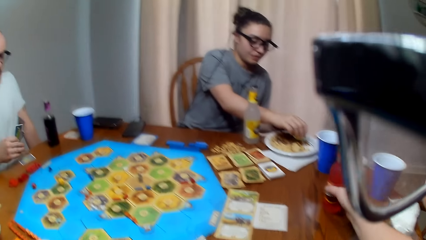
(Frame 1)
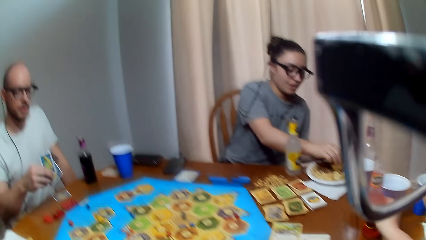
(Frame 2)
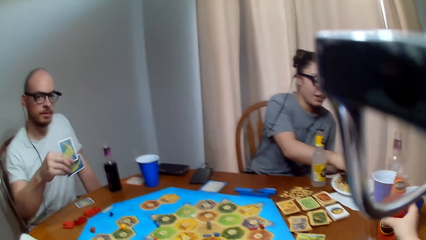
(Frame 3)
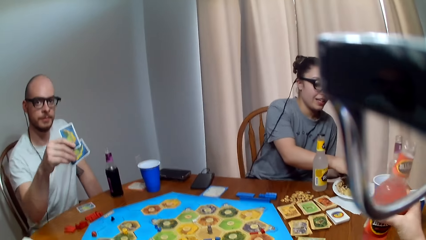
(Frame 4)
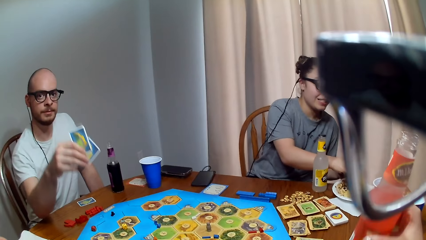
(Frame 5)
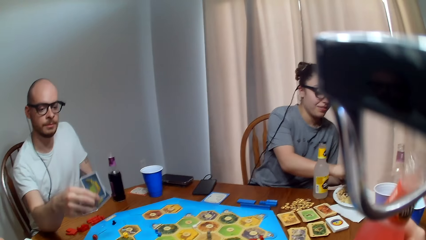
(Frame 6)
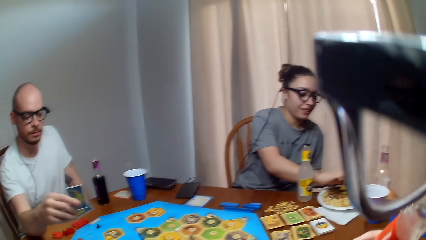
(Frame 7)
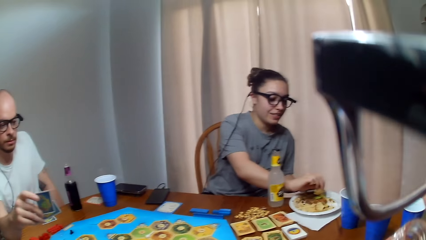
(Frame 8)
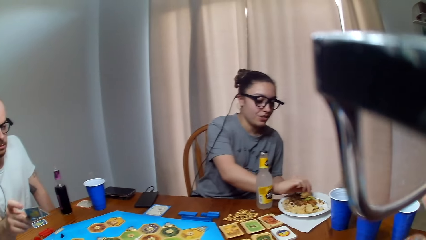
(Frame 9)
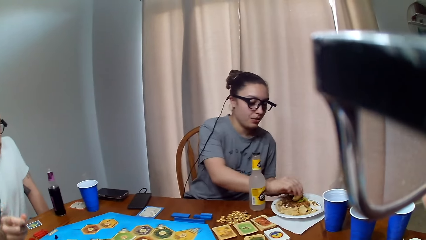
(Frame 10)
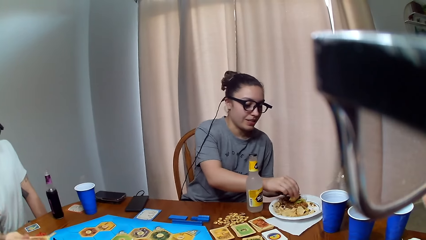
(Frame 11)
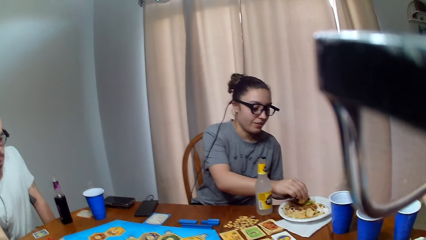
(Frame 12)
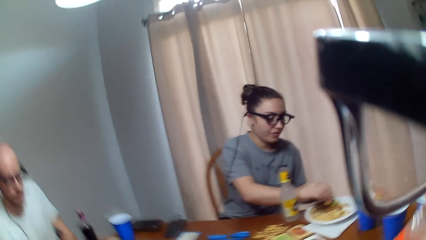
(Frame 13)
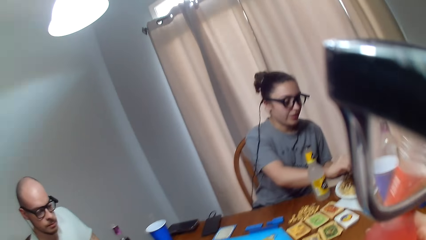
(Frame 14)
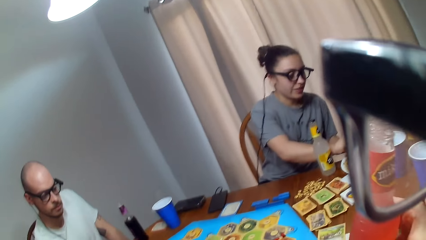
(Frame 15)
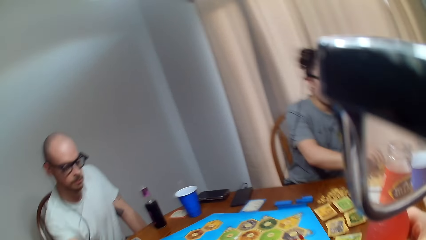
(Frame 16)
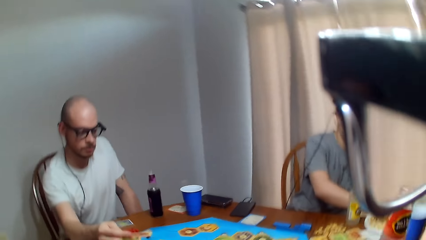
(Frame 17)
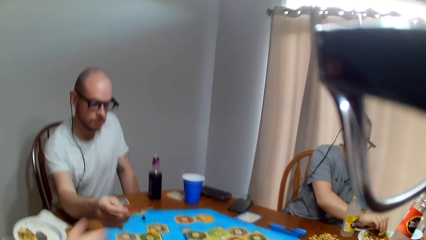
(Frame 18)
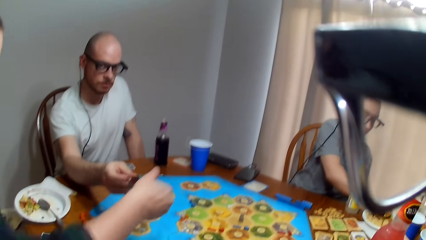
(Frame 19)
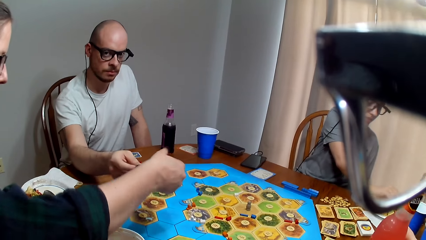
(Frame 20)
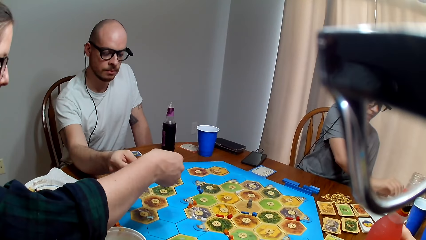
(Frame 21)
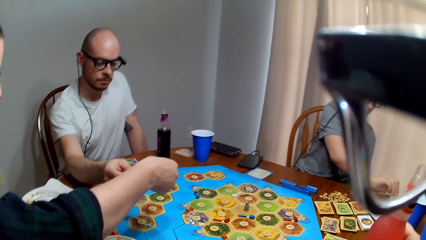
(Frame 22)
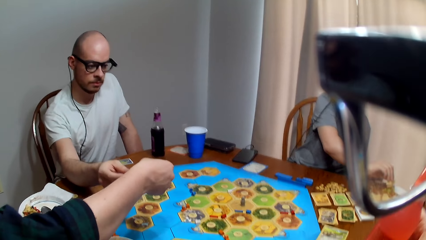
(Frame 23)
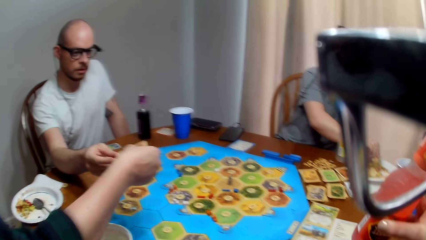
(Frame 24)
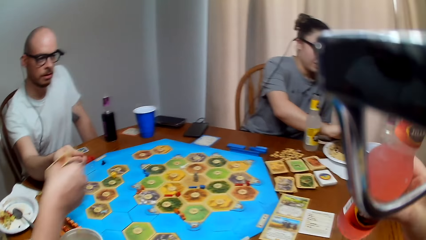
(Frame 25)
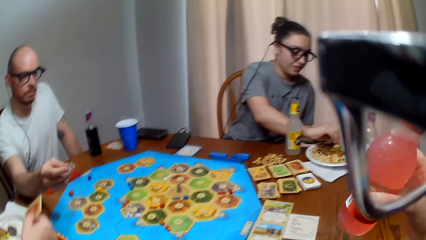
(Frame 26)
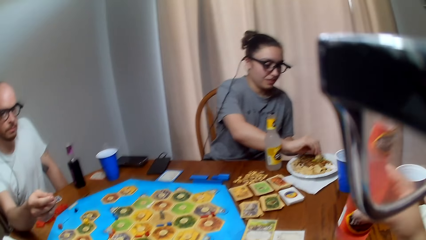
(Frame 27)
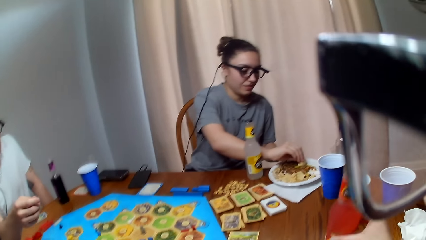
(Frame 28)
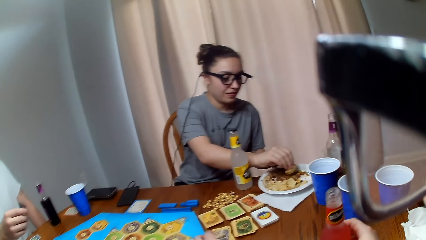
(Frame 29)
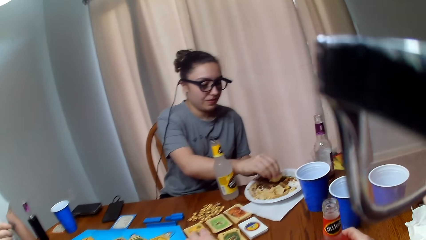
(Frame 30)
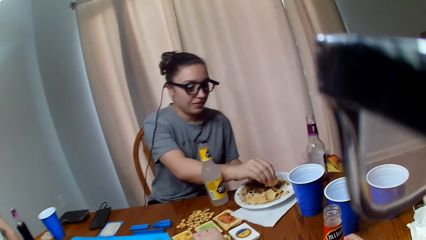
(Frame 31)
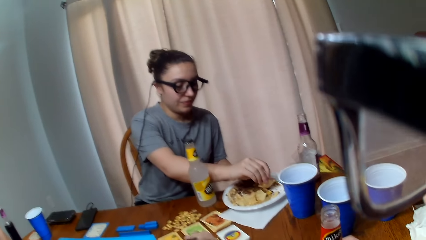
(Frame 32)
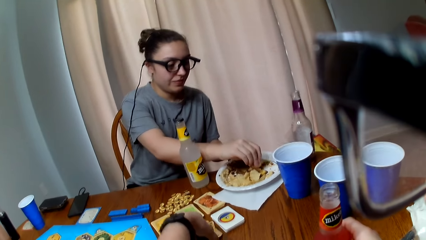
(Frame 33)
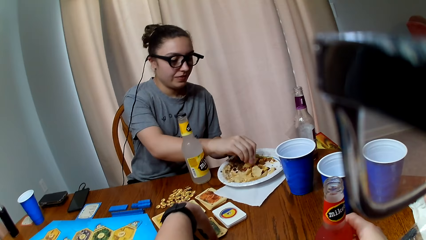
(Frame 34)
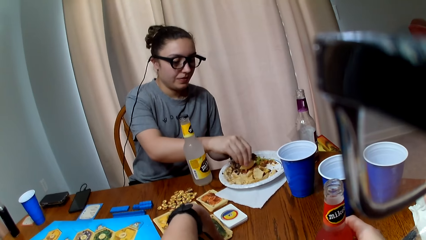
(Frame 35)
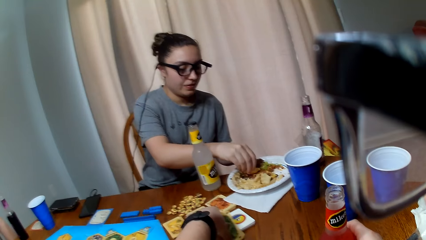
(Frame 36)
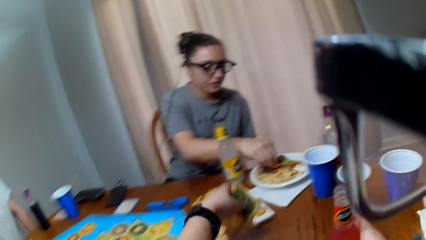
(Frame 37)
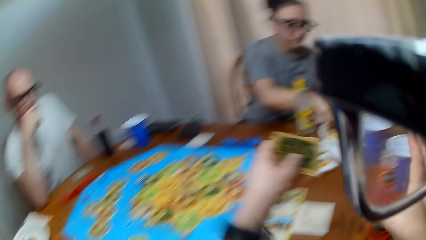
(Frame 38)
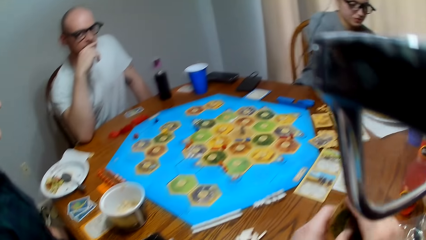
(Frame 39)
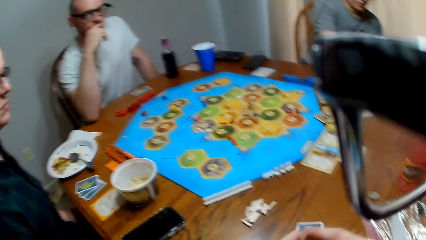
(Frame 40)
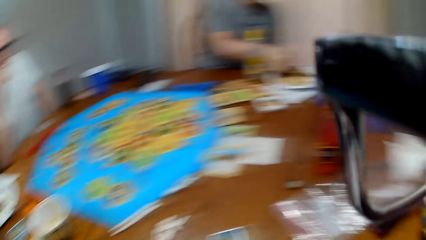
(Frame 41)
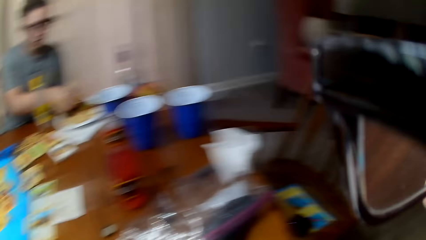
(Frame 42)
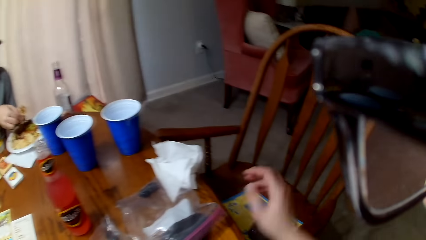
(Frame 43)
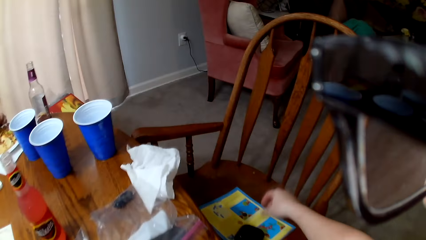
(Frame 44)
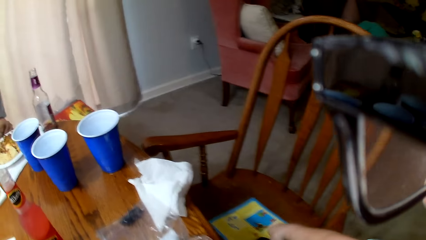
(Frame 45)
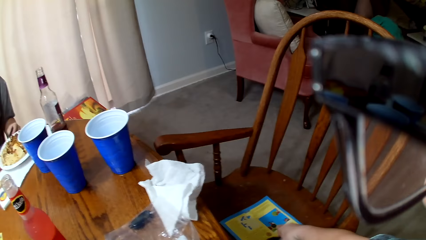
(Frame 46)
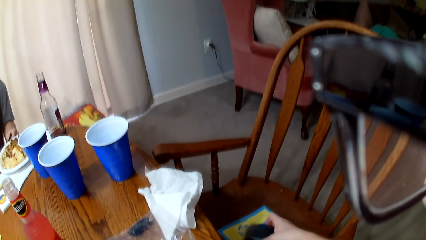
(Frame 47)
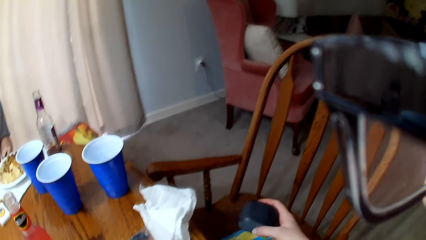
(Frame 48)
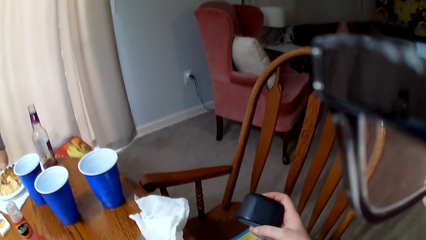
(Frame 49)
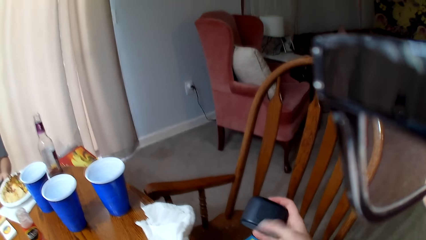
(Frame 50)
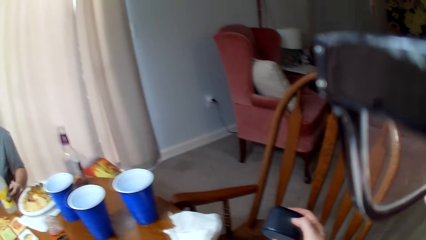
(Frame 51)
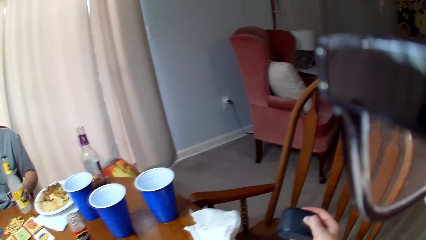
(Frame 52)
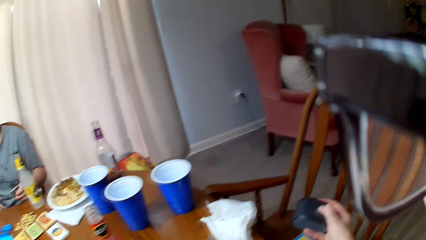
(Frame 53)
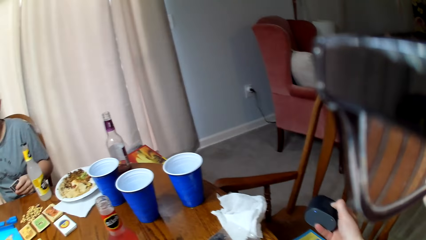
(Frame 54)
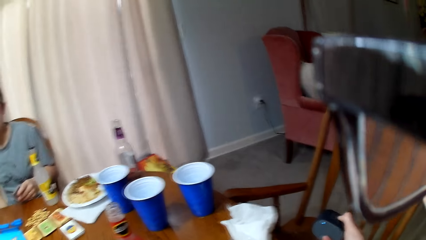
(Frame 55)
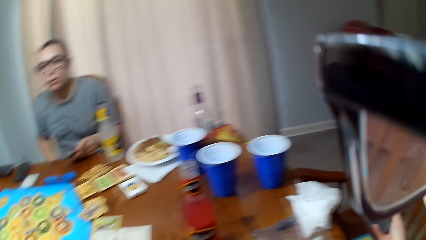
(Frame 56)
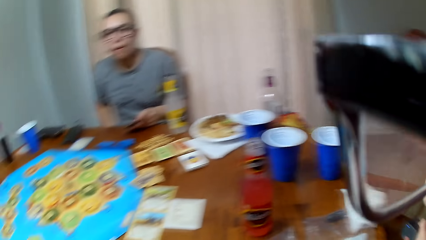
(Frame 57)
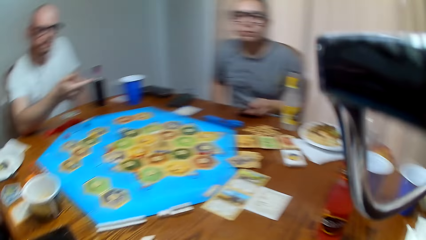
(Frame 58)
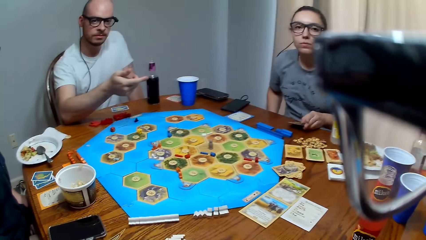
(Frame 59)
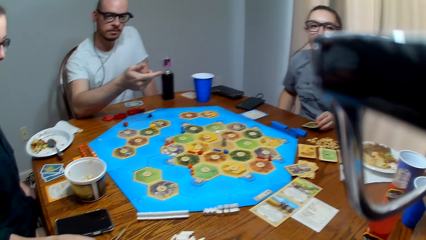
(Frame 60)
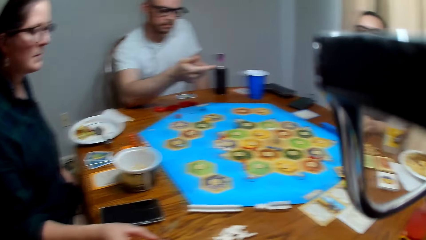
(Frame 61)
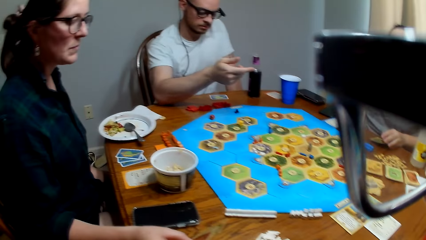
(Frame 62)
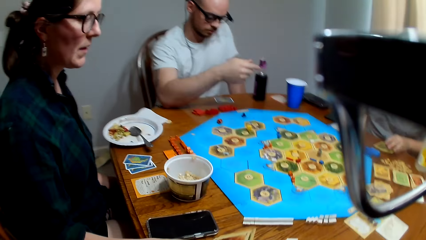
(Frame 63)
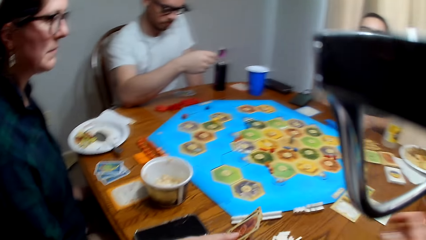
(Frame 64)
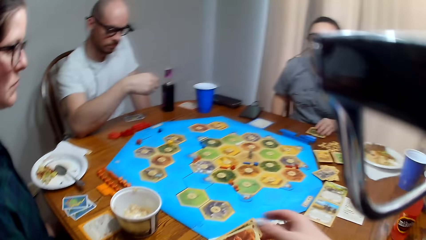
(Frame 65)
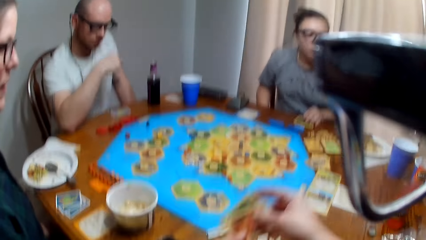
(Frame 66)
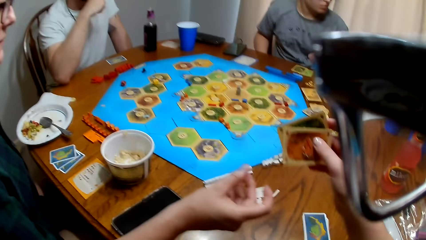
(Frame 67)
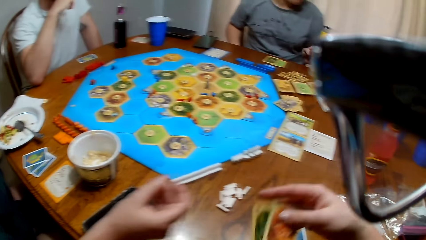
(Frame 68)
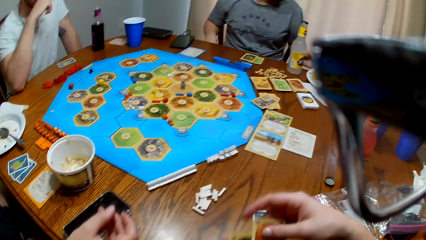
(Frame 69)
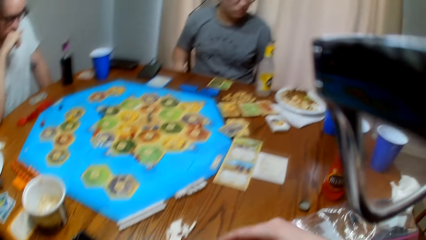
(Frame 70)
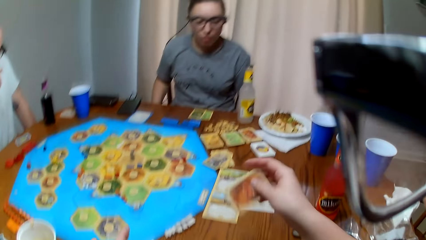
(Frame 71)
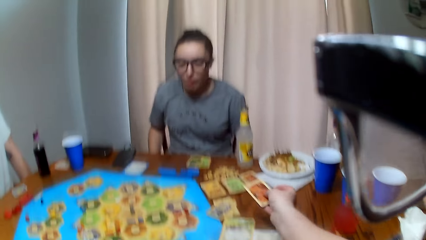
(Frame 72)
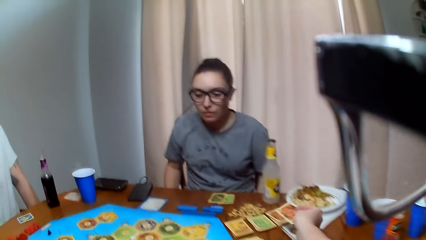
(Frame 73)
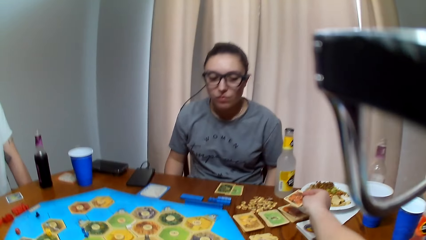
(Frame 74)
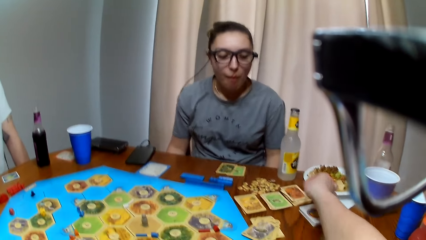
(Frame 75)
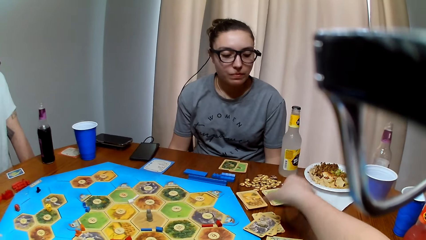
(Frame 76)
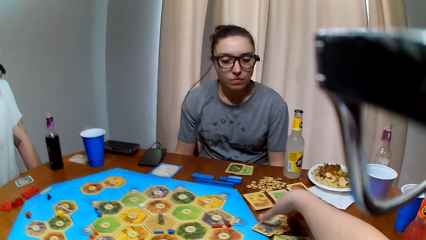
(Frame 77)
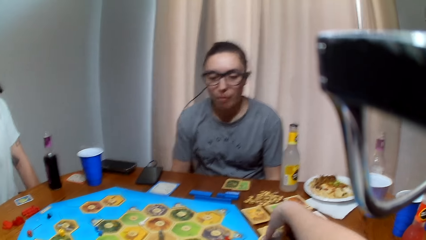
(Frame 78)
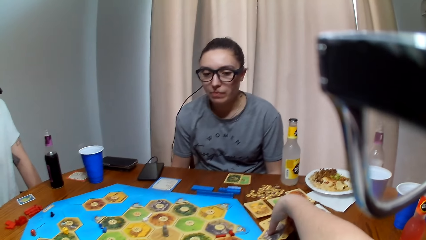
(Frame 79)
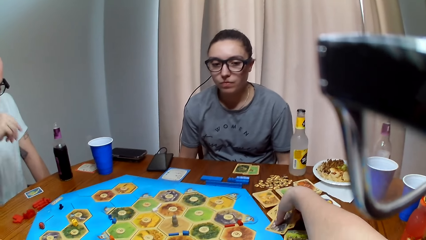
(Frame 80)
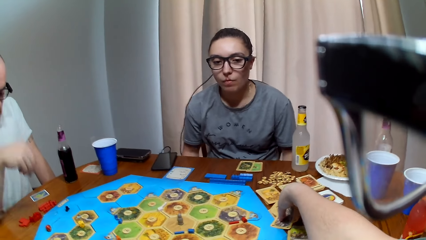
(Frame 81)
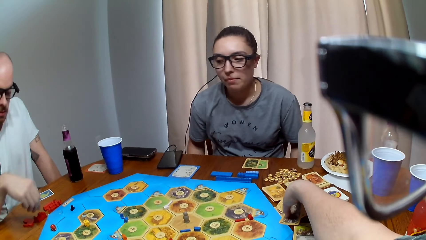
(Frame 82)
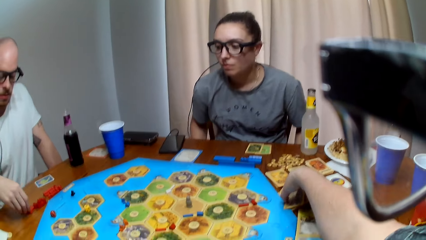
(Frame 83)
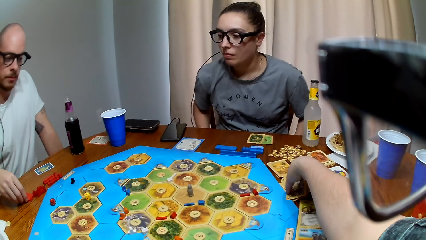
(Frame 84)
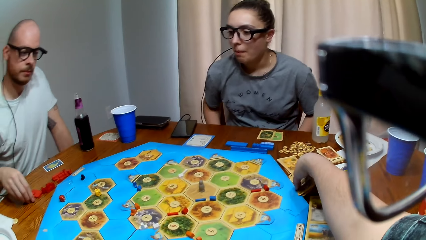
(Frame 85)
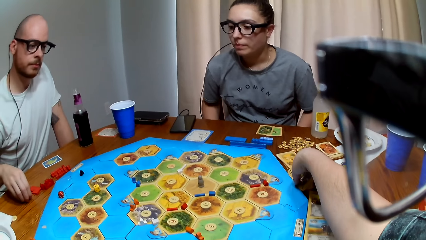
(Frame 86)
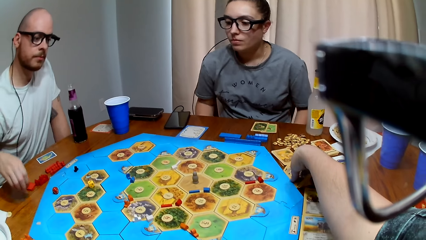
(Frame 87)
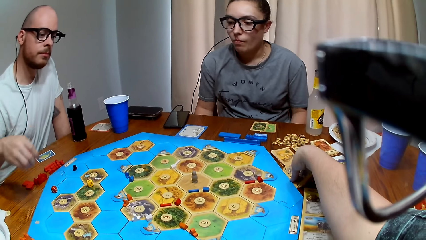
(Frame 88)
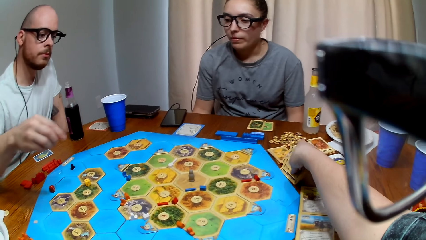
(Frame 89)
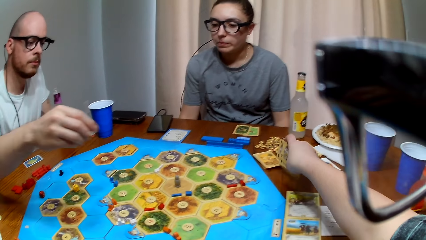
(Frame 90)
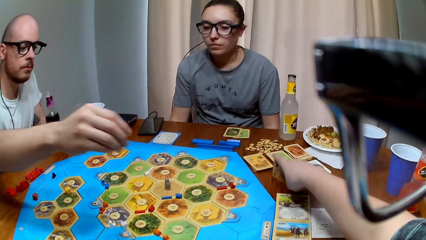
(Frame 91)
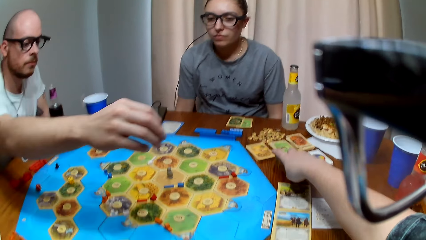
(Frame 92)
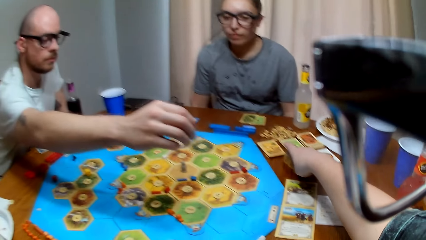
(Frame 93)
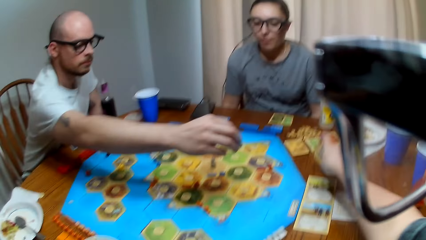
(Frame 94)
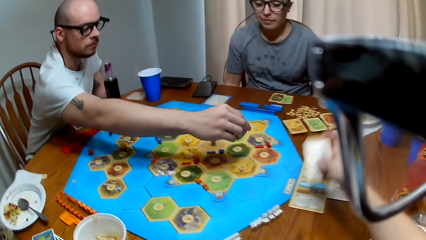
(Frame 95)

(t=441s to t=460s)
A woman picks food on the plate. The camera wearer lifts the bottle. The woman speaks to the camera wearer. The camera wearer responds to the woman. Another woman collects cards from a man. The camera wearer places the bottle on the table. The first woman scoops food. The camera wearer picks up the cards on the table. They hold a gadget, press on the gadget and speak. They dump the cards on the table. They collect cards. The man places a peg on the board.
